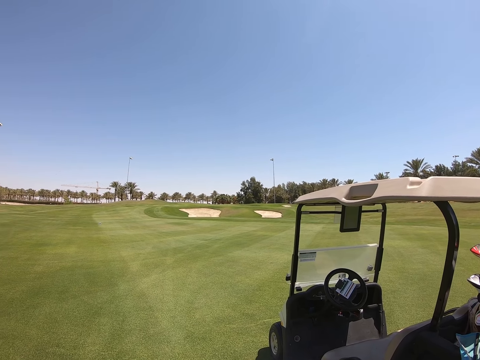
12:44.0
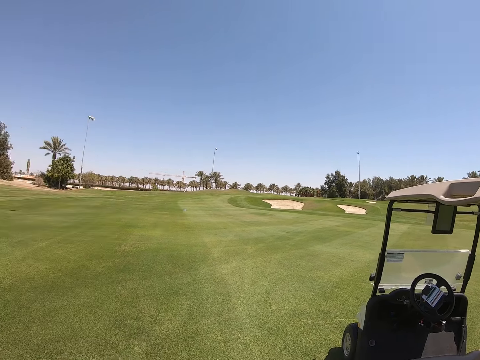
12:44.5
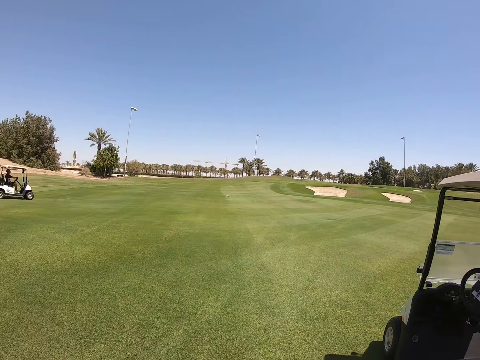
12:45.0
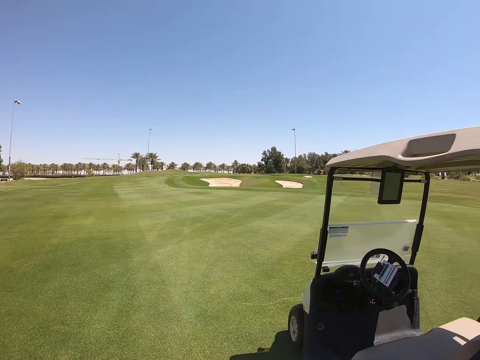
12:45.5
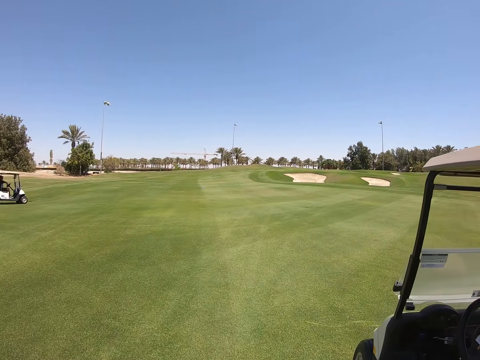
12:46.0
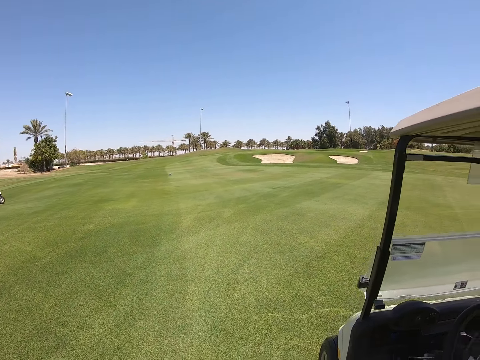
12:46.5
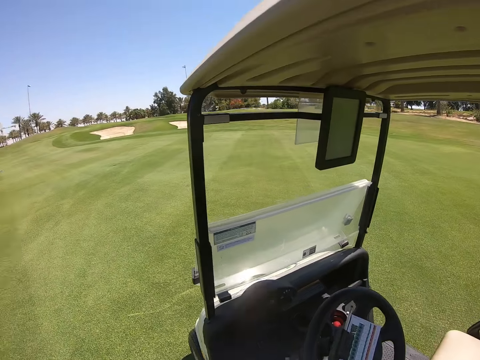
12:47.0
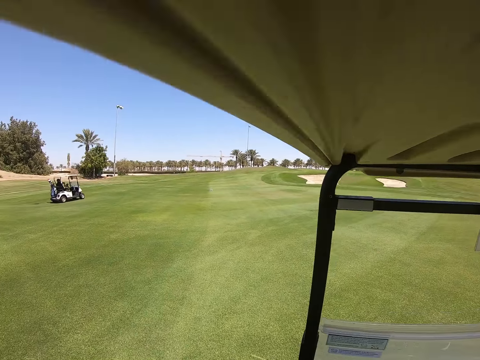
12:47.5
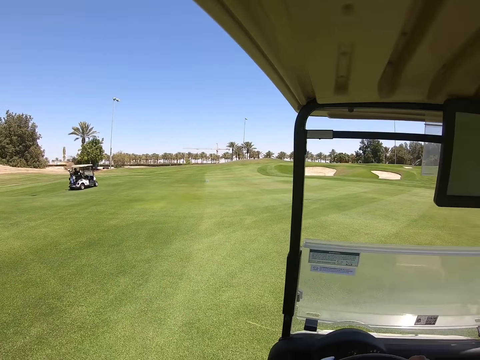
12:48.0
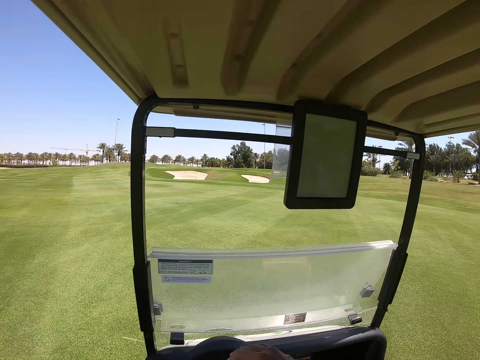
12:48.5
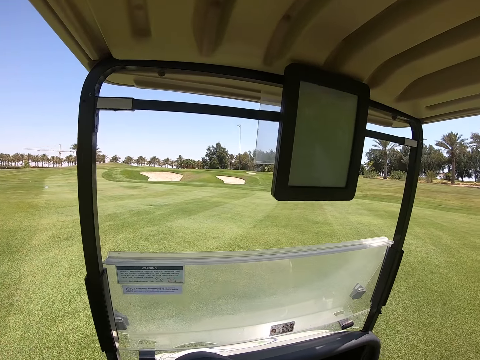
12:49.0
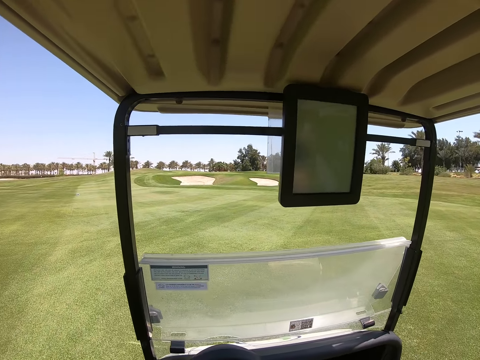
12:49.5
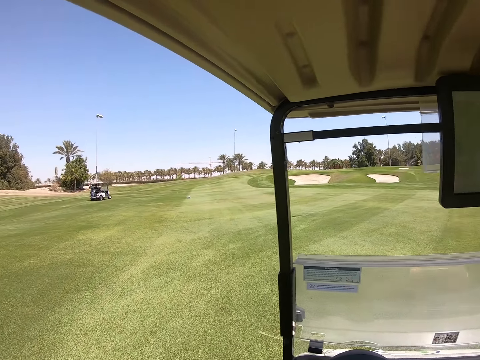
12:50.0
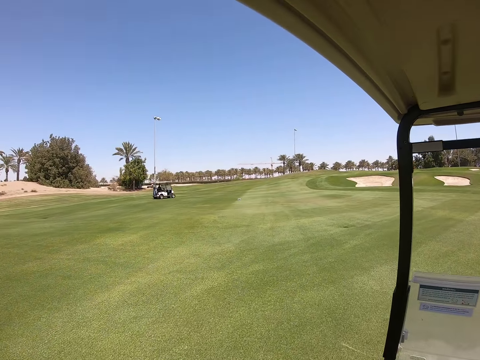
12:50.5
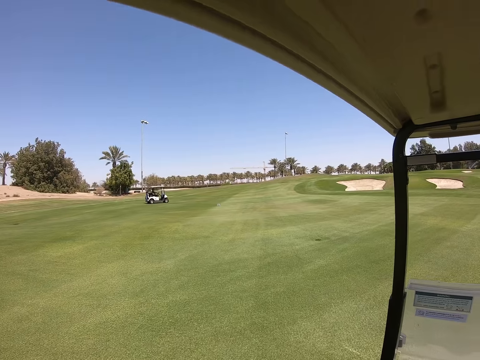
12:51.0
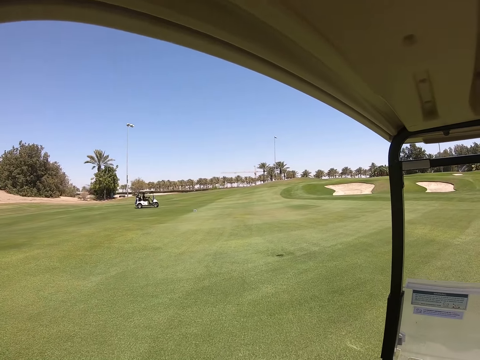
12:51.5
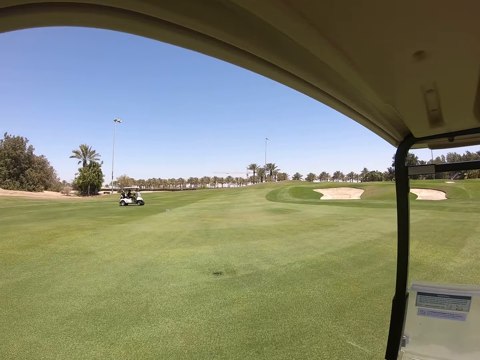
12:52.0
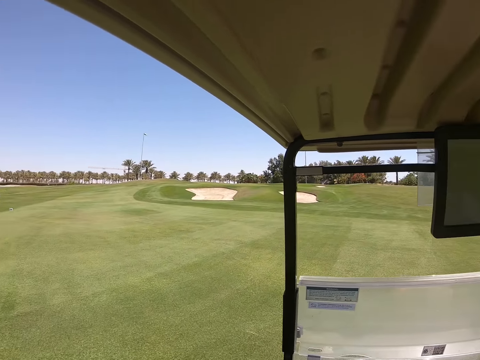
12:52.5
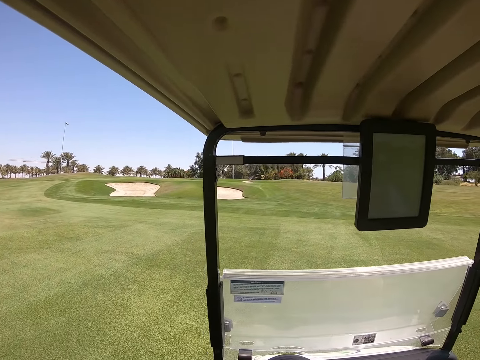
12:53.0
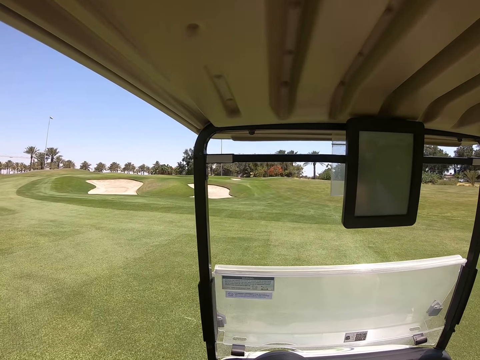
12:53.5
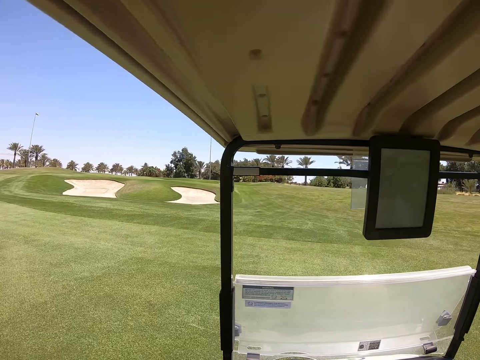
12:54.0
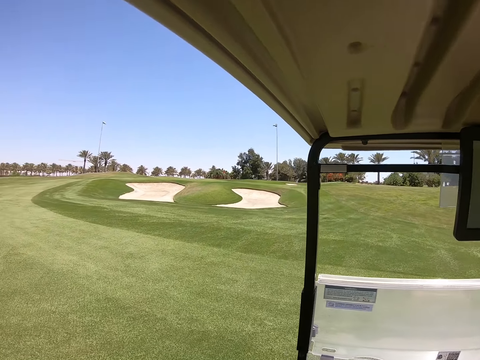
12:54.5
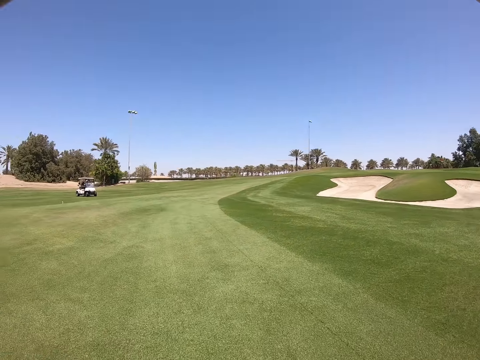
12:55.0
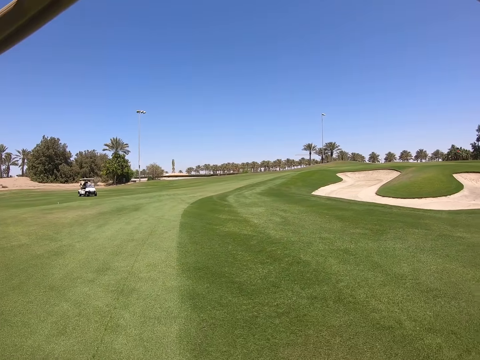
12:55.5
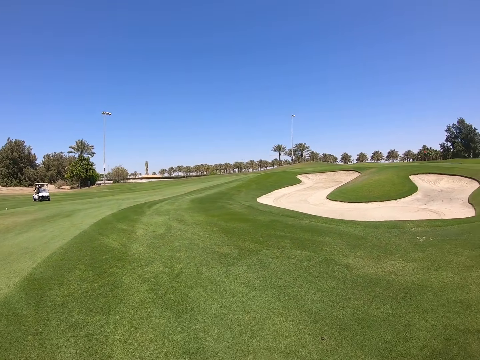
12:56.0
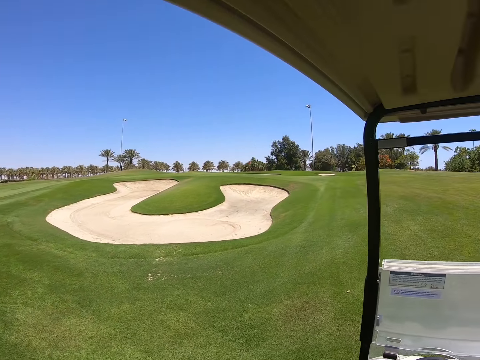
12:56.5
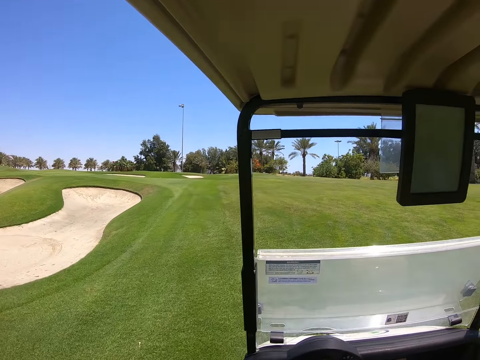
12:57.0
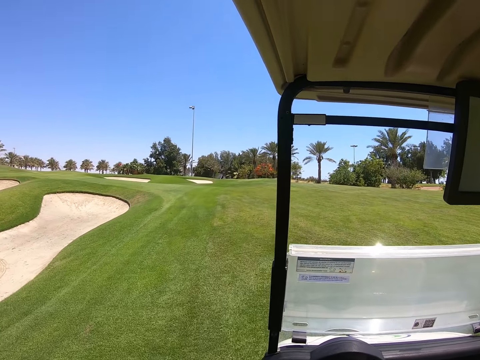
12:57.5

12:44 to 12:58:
The camera wearer gets into the golf cart. They drive the golf cart forward.

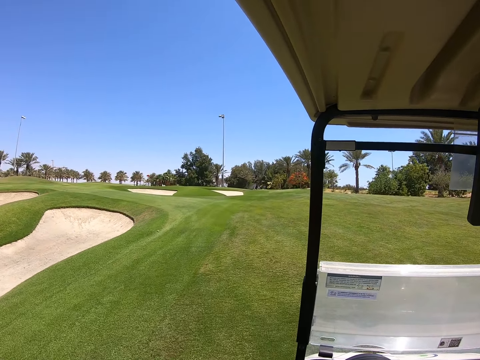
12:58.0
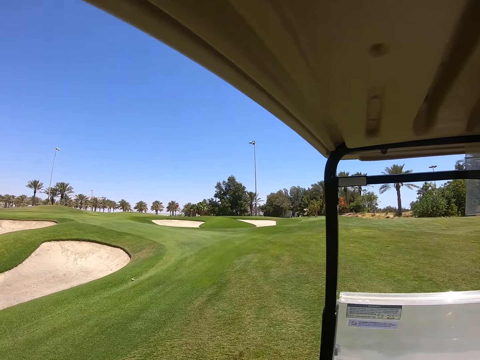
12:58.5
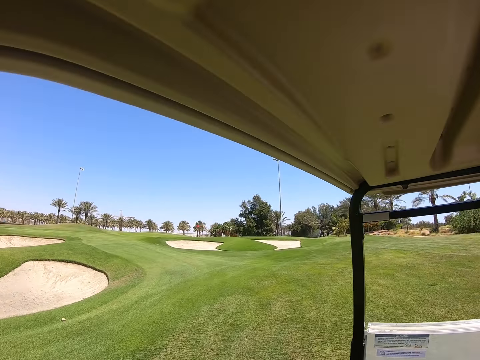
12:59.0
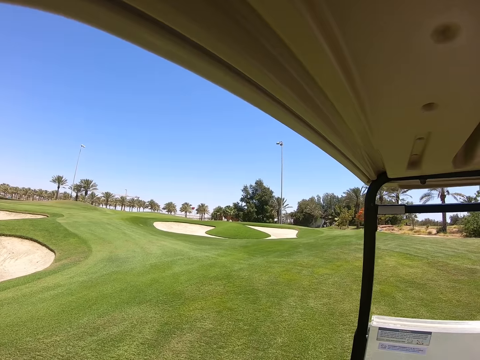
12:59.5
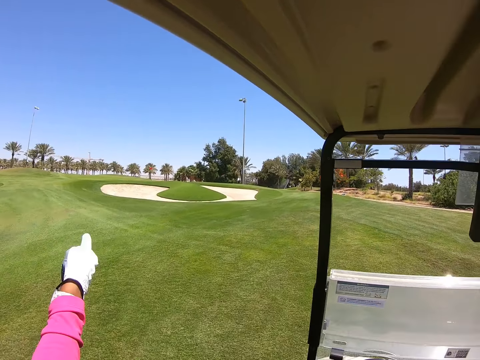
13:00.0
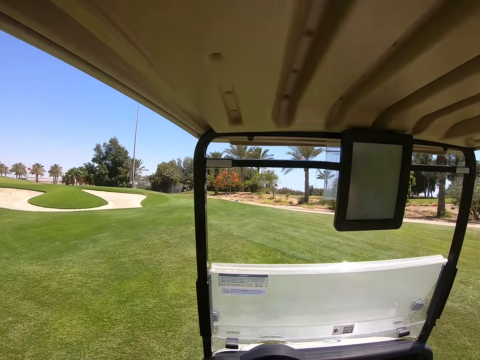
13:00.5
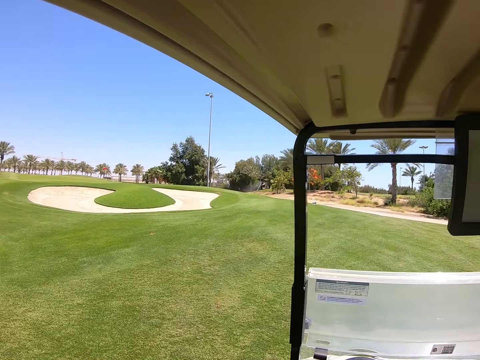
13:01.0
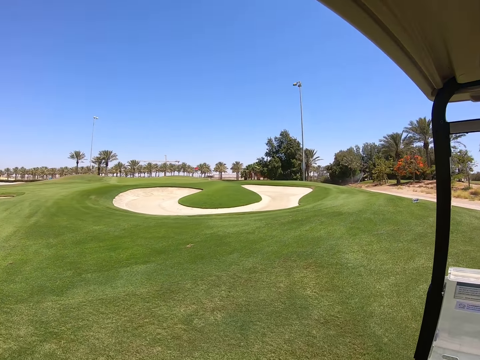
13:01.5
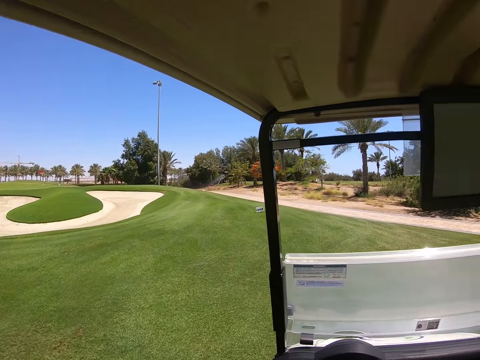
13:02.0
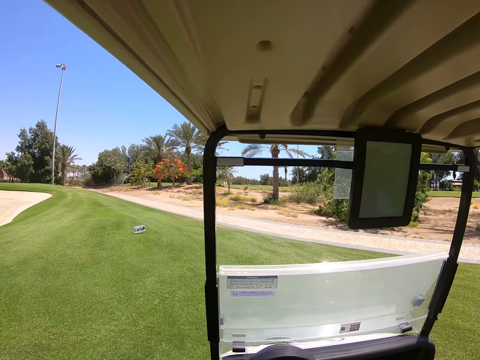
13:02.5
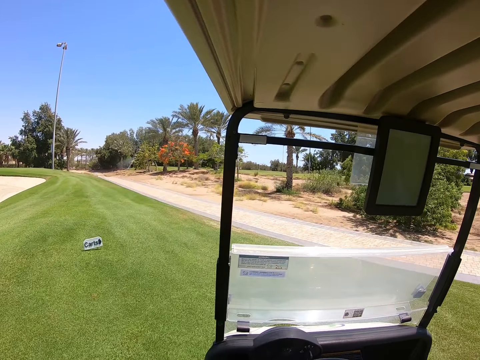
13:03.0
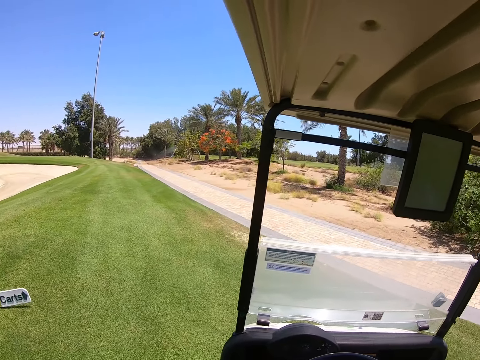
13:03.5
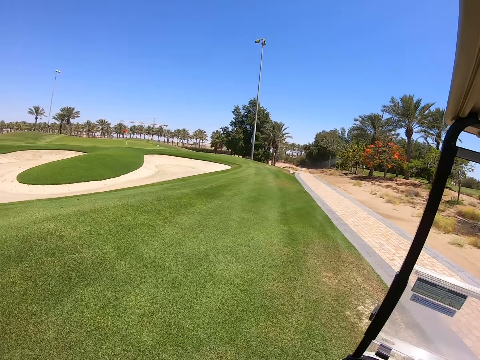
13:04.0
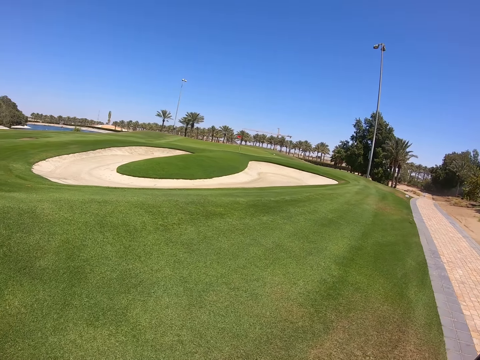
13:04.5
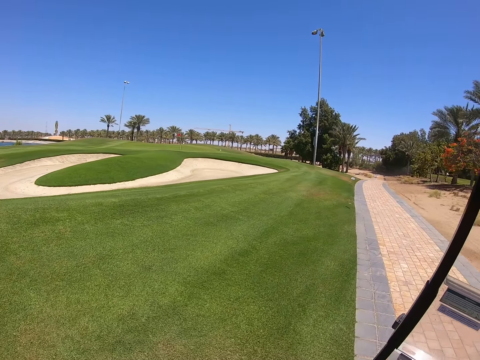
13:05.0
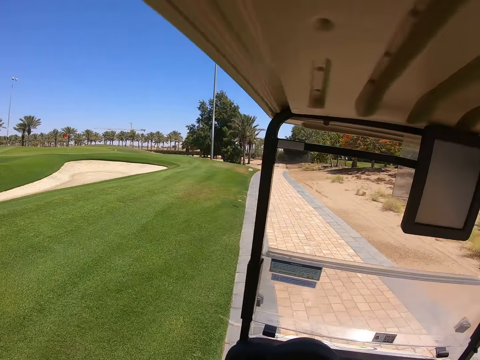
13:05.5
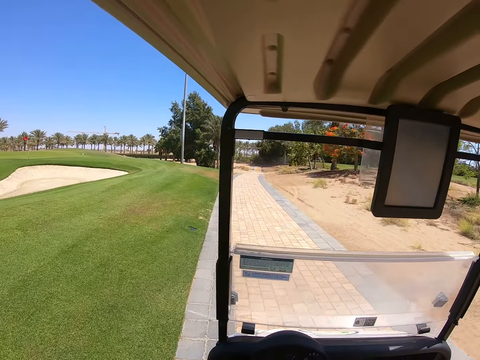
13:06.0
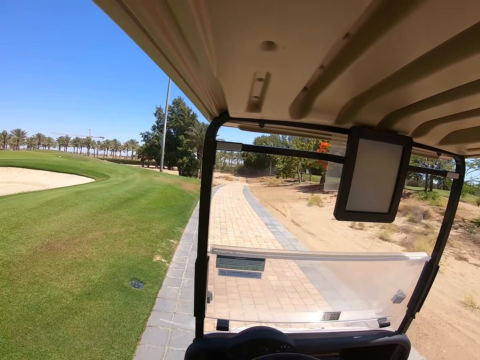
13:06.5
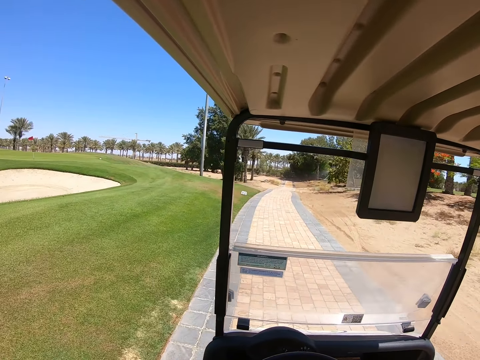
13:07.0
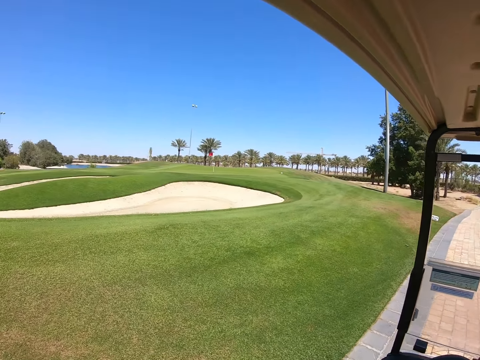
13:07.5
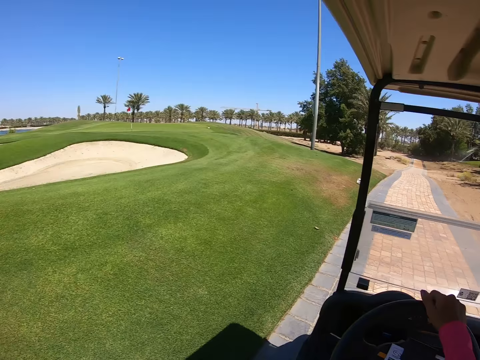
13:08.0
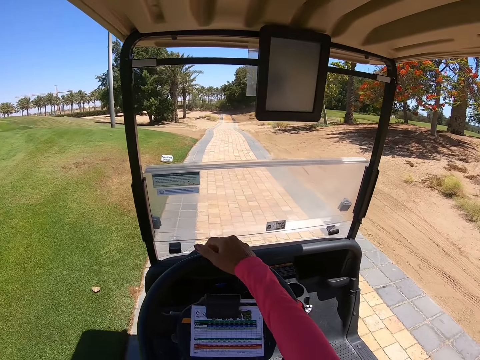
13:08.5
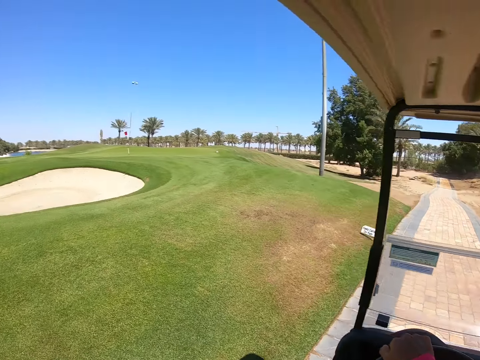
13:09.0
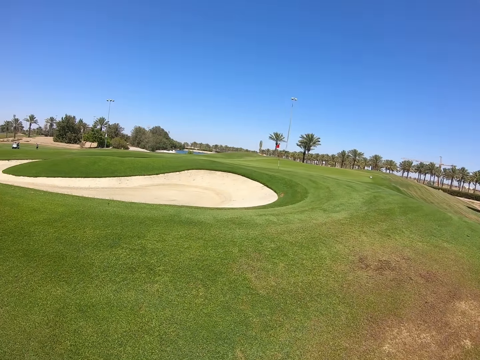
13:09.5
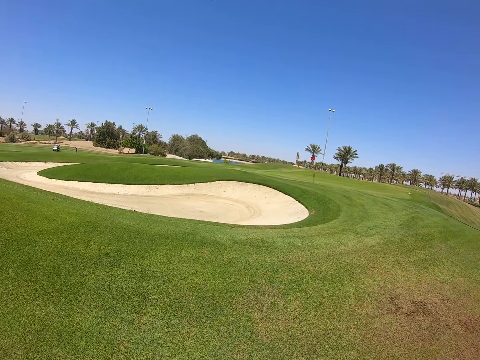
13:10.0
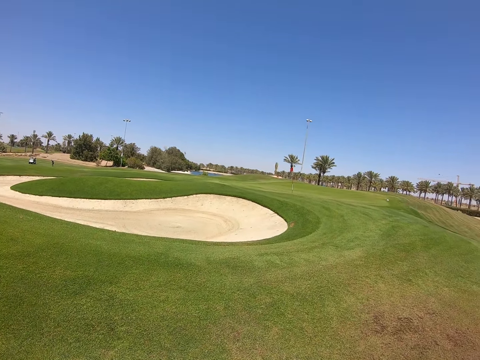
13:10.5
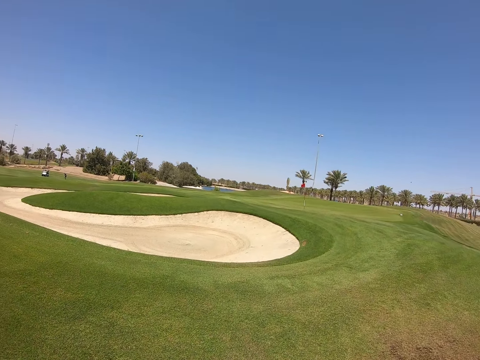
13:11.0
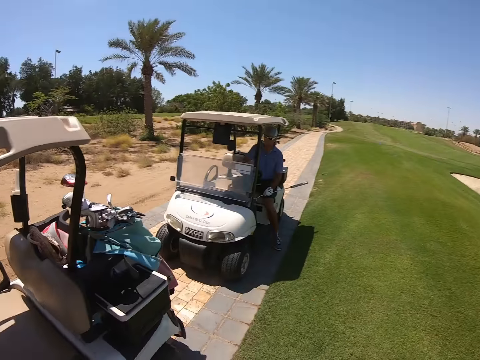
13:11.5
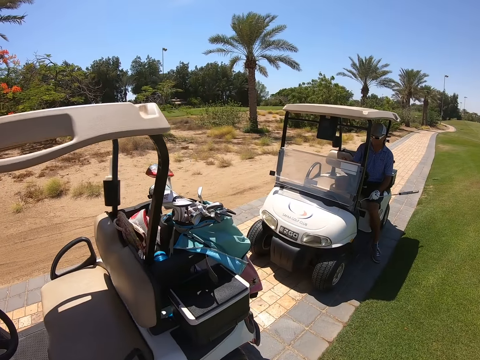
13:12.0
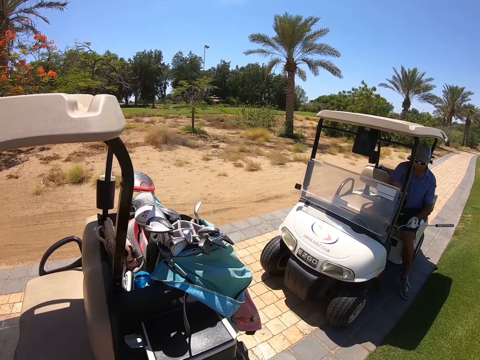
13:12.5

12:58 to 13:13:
The camera wearer points with her left hand. She moves her hand. She touches the steering wheel. She steps out of the golf cart and stops the golf cart.
